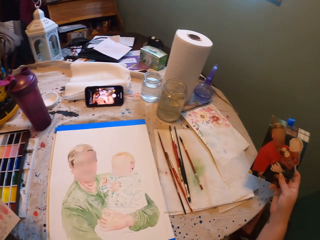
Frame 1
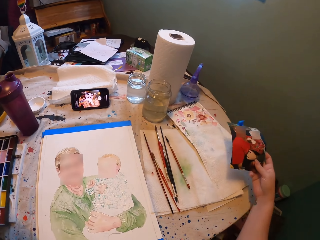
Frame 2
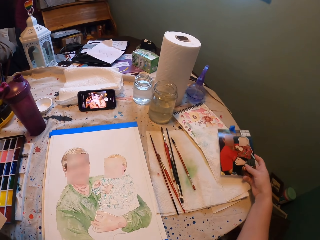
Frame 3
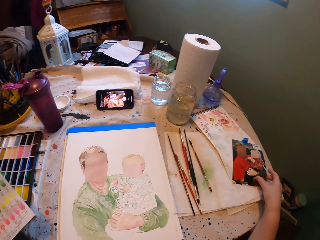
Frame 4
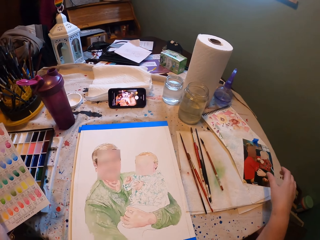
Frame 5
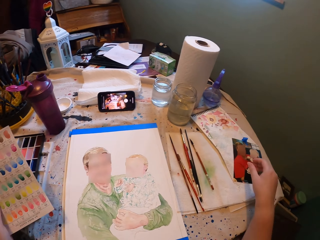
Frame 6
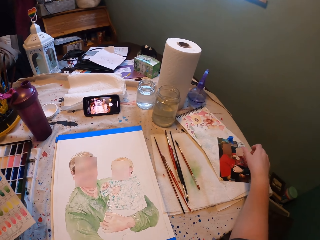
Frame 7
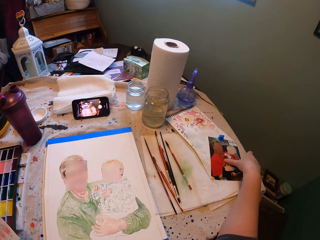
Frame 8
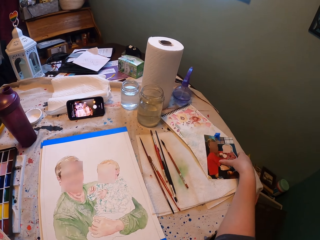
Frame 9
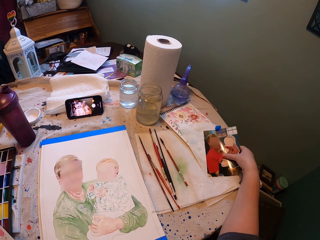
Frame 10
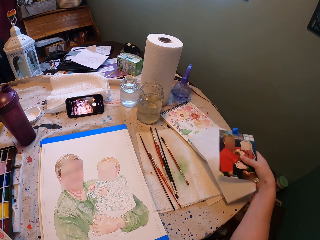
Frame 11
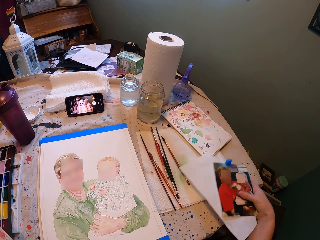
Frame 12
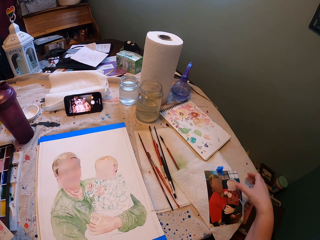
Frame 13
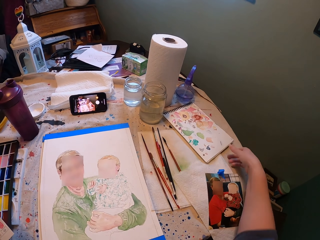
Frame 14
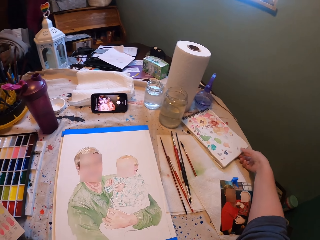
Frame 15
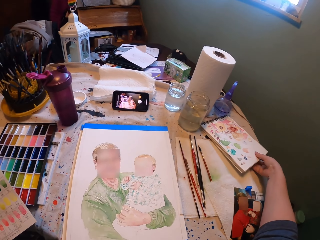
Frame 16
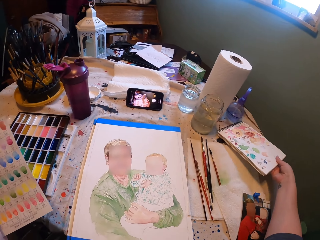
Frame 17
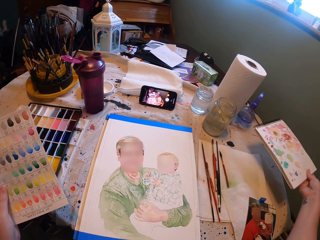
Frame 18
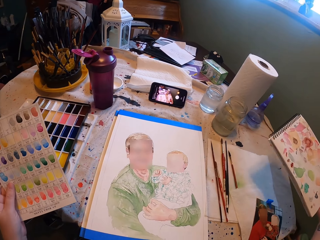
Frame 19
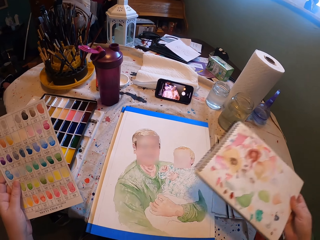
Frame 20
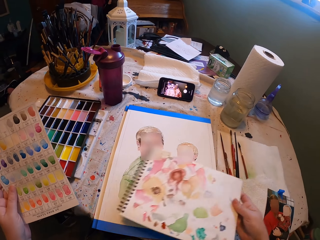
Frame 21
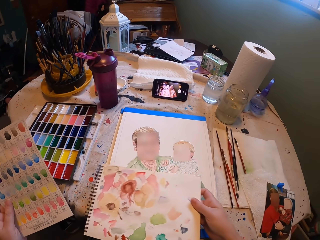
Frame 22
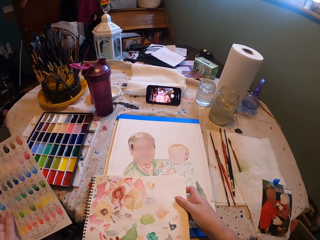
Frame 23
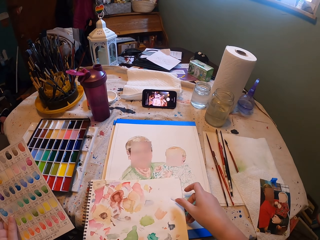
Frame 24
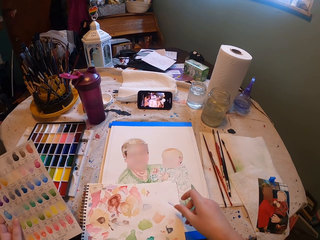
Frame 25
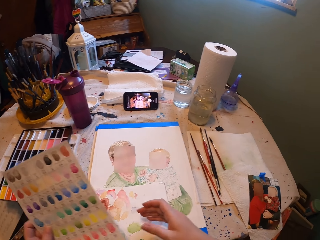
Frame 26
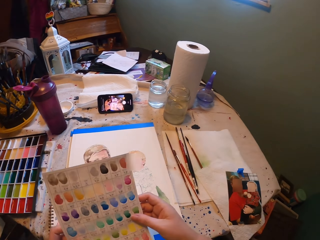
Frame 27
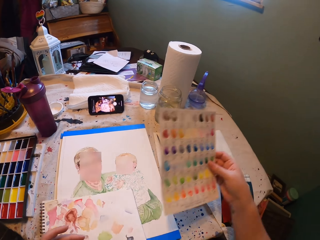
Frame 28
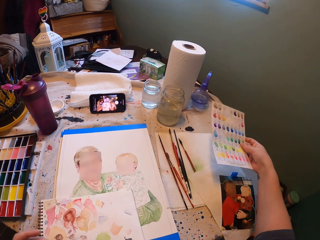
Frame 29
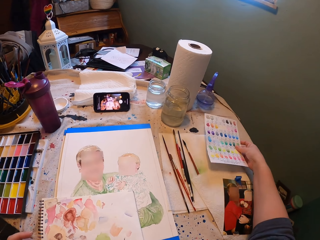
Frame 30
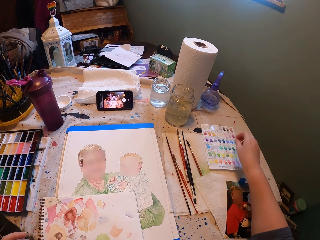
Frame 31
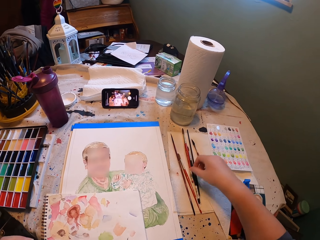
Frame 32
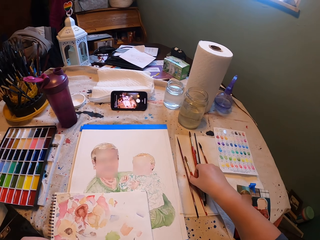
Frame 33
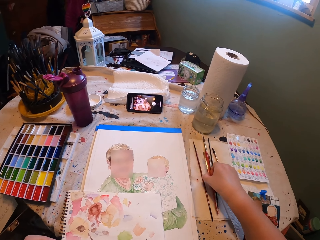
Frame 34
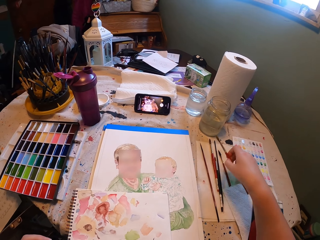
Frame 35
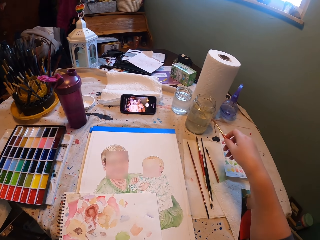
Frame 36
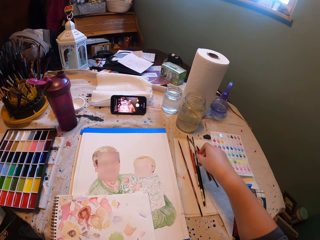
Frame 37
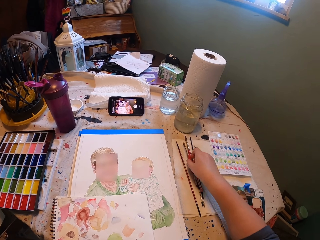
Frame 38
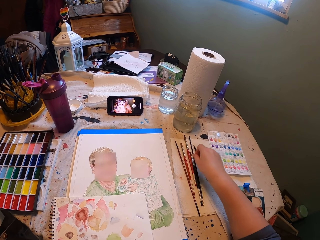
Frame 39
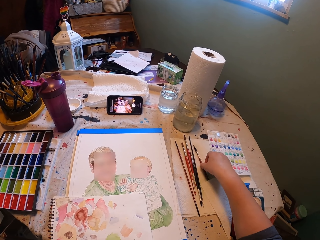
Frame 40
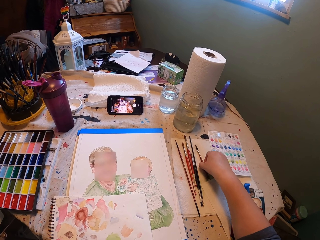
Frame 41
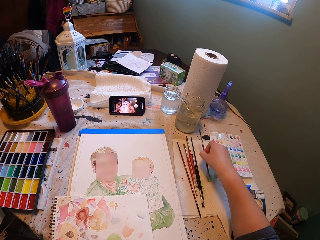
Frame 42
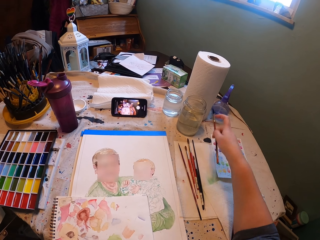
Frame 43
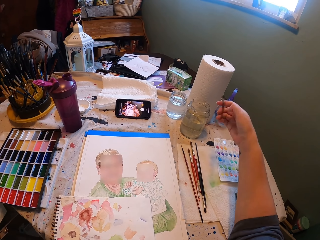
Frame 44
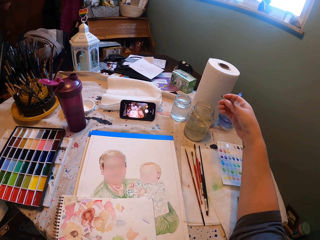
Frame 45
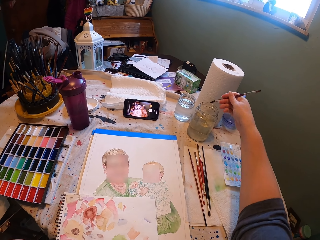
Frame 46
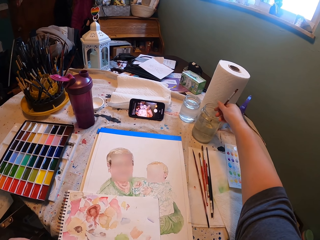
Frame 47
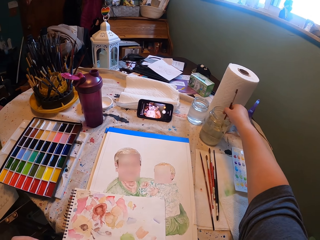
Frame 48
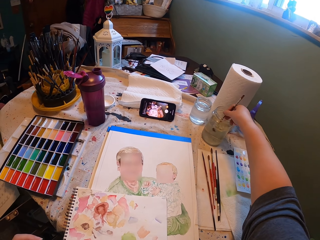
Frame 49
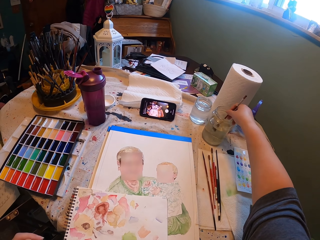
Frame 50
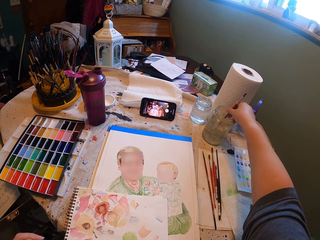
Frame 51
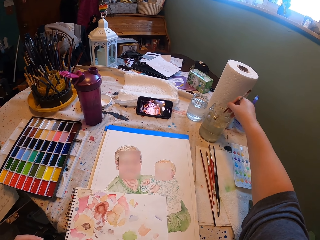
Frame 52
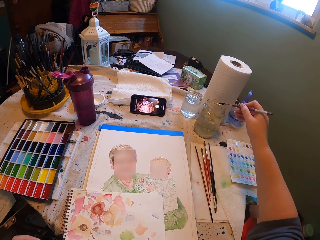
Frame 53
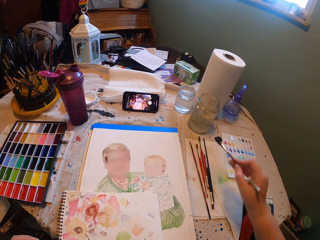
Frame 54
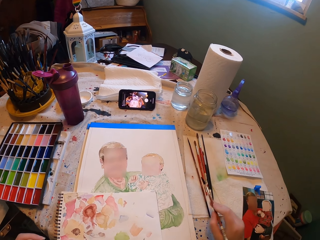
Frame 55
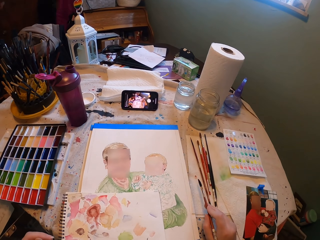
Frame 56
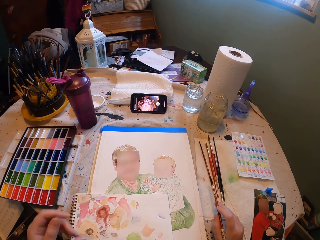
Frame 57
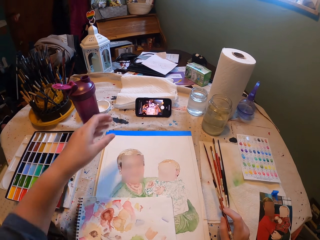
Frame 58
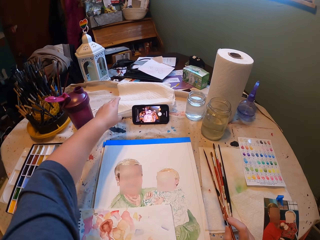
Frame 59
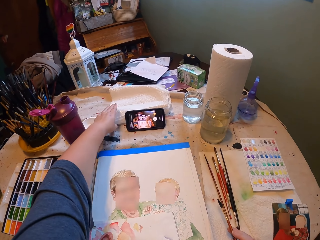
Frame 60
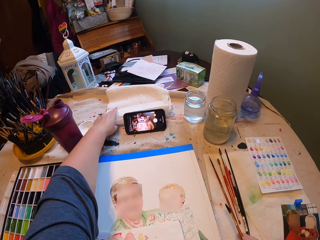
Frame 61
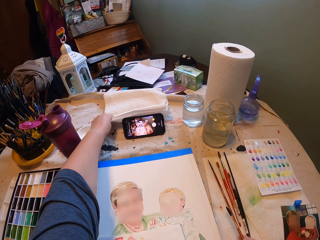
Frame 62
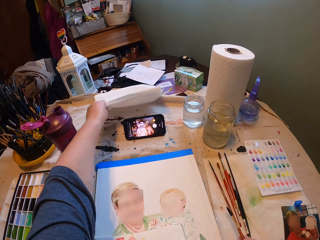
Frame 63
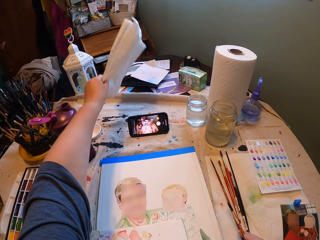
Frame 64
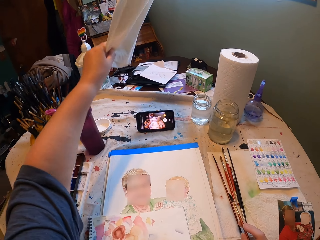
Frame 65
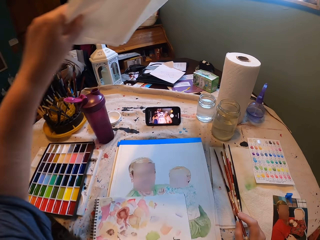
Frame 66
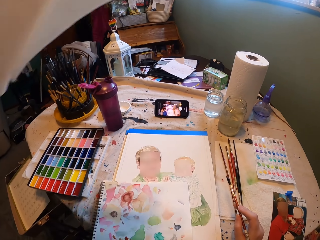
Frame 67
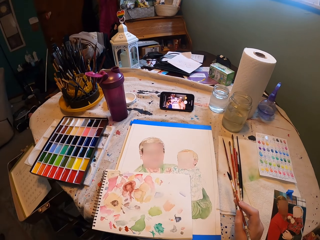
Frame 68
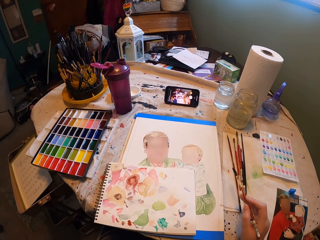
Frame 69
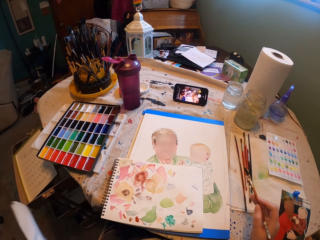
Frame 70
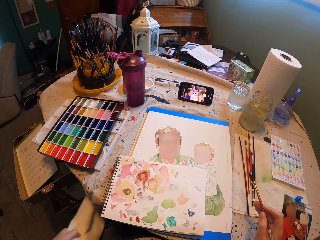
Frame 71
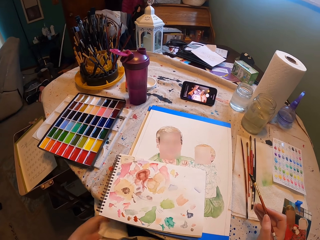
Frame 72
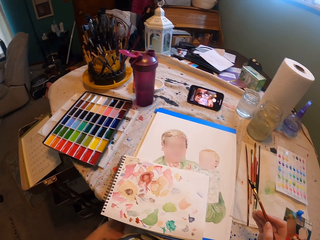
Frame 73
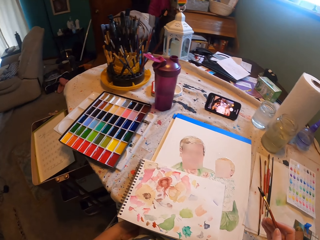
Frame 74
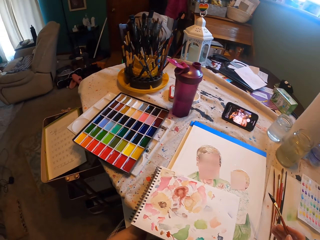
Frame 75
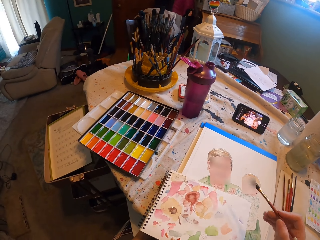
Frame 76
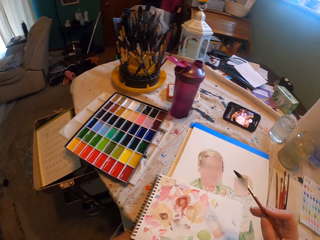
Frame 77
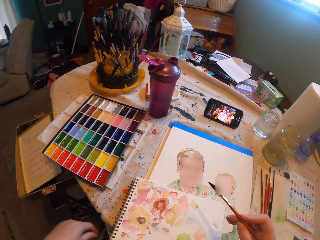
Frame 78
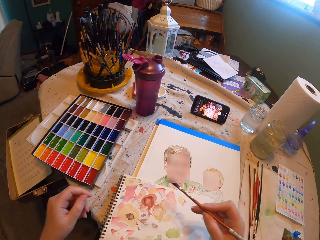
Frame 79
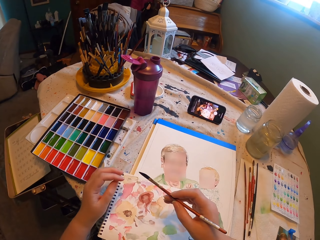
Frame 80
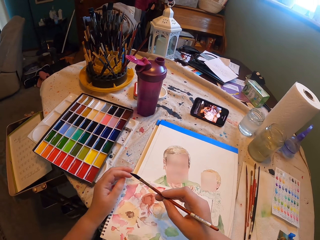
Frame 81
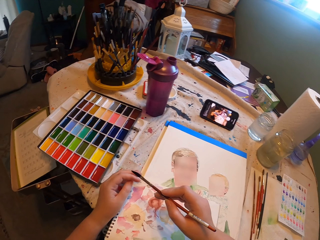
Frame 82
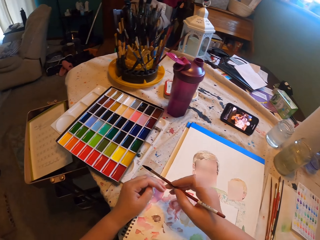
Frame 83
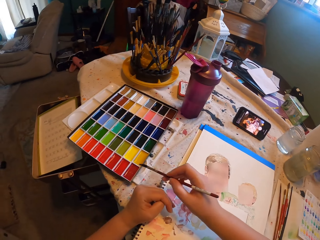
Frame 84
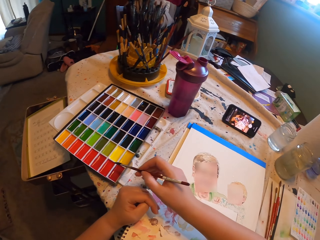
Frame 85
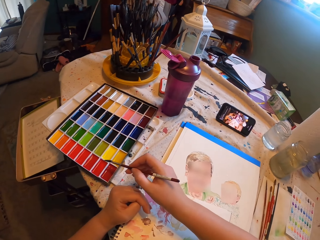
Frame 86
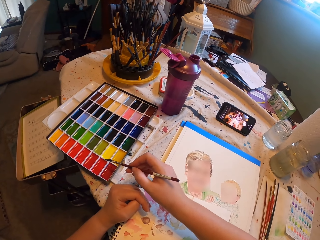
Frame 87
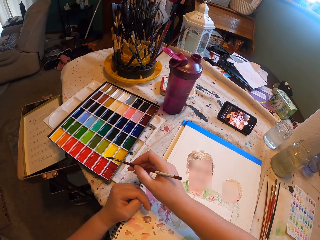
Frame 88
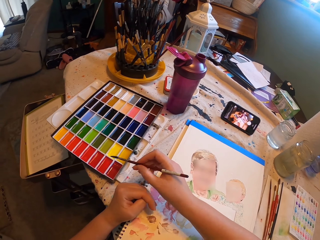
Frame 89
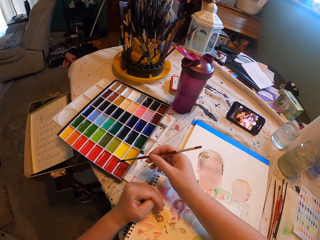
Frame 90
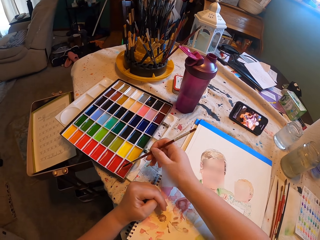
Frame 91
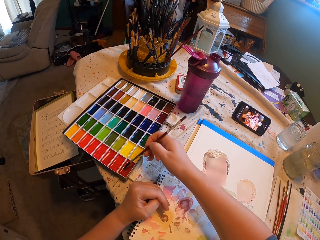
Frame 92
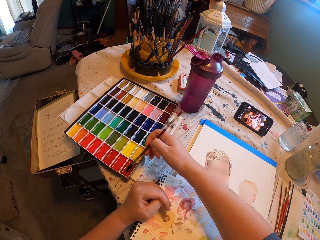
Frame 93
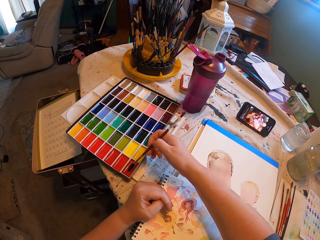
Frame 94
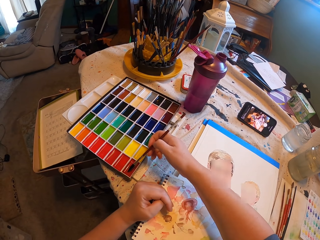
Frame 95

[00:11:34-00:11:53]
The camera wearer puts the picture on the table. They pick up the sketch book. They put the book on the table, on the drawing. They put the paper on the table. They pick up a drawing brush. They dip the drawing brush in the glass jar with water. They wipe the brush on a paper. They pick up a tissue or paper from the table. They put the paper under the table. They put the brush on the colour box.

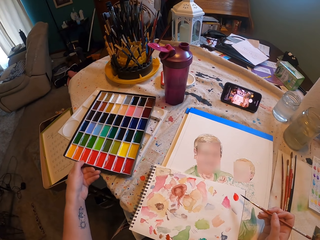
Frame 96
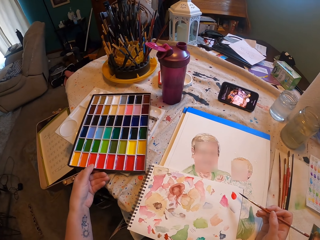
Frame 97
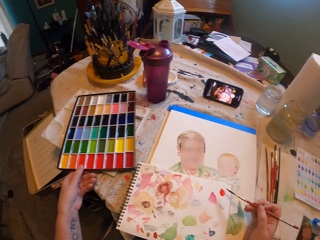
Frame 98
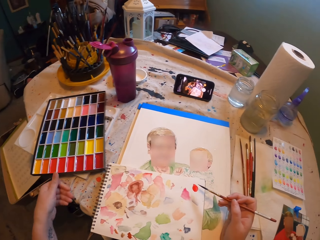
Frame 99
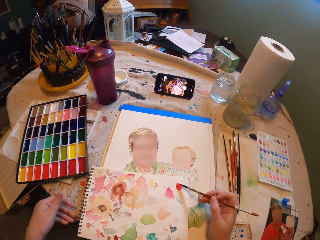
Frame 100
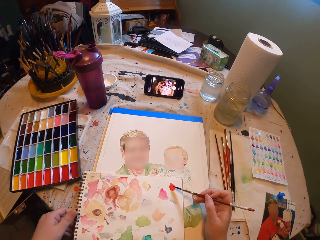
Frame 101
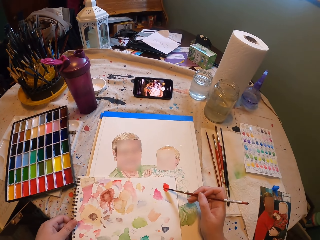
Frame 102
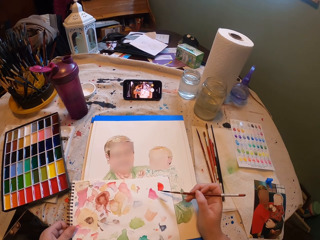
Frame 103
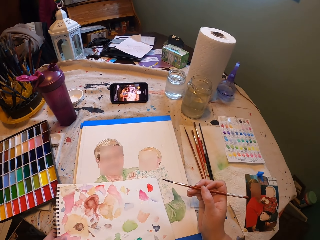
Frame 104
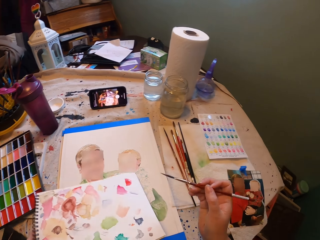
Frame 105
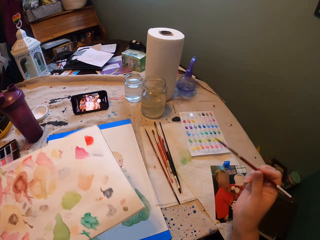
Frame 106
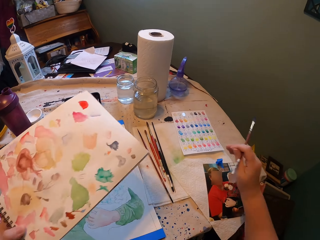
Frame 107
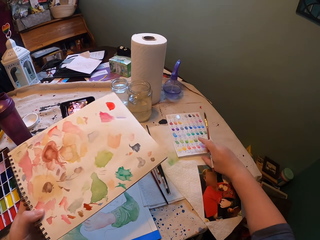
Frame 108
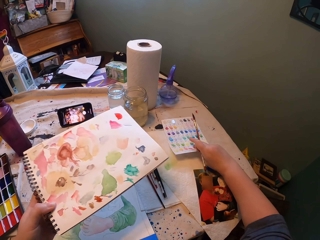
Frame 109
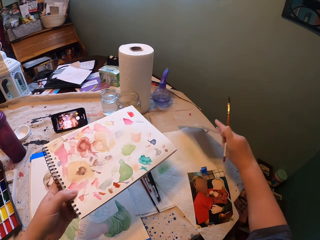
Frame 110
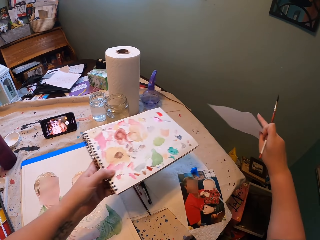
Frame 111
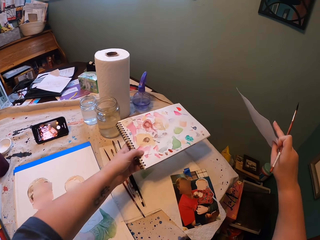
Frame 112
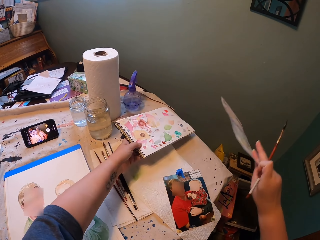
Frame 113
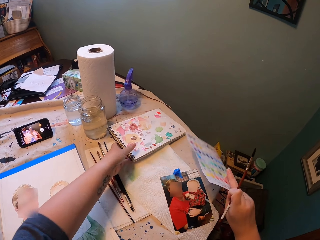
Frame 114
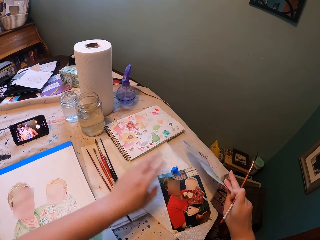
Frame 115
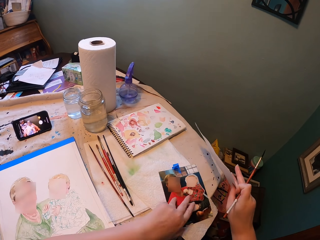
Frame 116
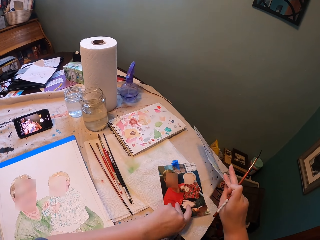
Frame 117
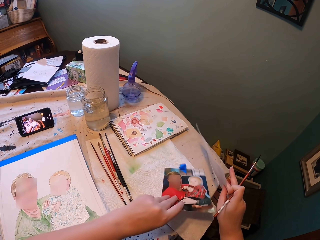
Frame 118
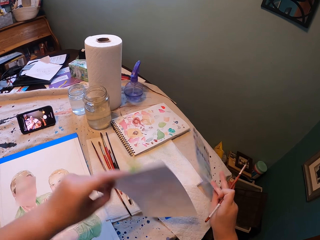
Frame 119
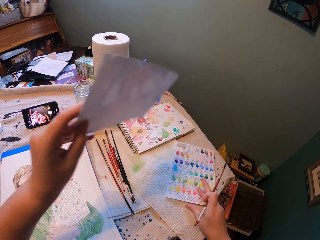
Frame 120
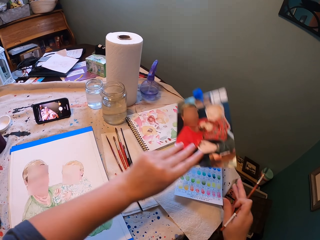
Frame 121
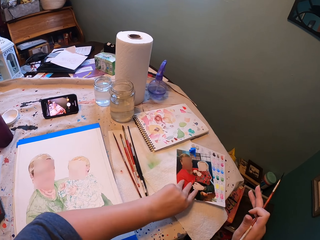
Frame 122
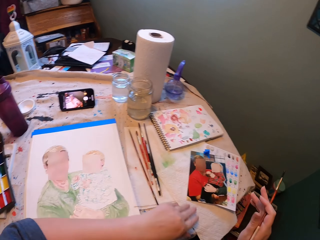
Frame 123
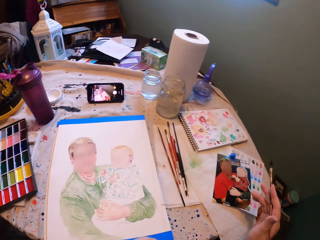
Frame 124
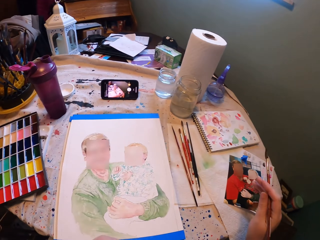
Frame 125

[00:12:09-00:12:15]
The camera wearer moves the colour brush. They rub the brush on the book. They pick up the paper. They rub the brush on the book again. They move the book. They put the book on the table. They pick up the picture. They put the picture on top of the paper on the table.
